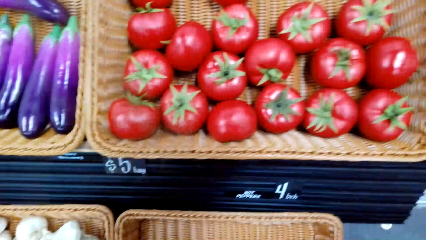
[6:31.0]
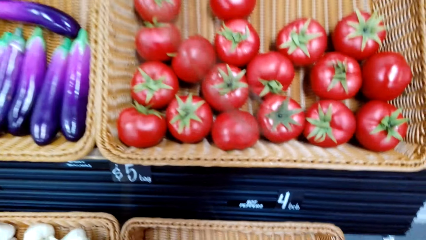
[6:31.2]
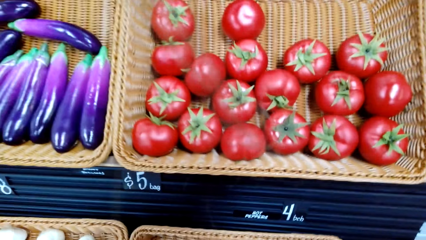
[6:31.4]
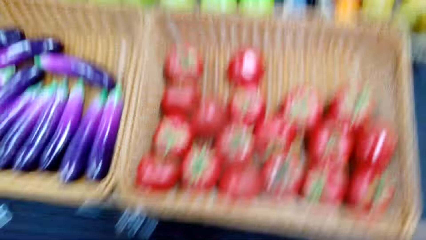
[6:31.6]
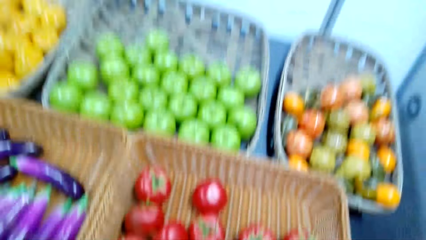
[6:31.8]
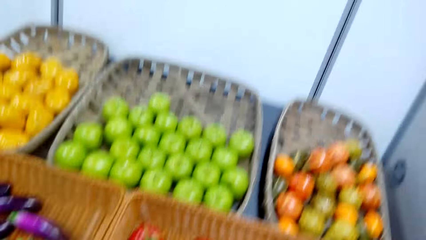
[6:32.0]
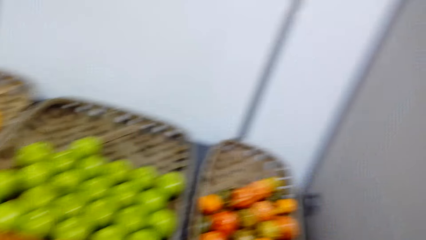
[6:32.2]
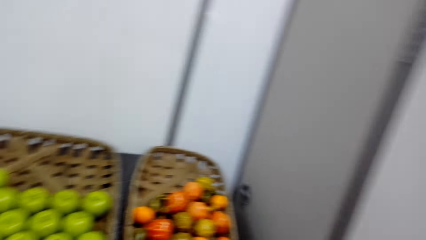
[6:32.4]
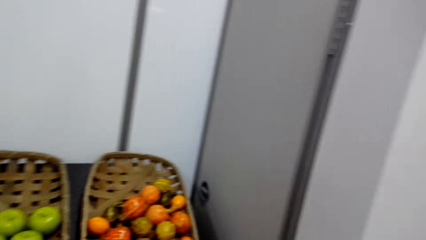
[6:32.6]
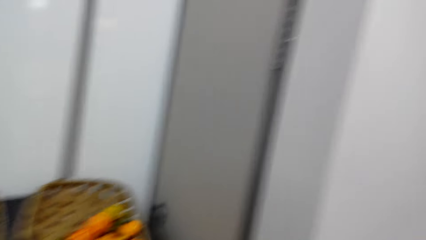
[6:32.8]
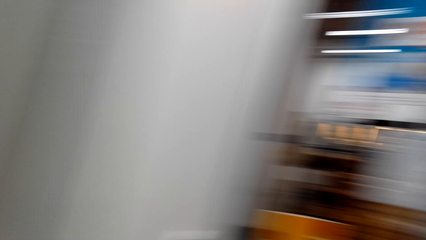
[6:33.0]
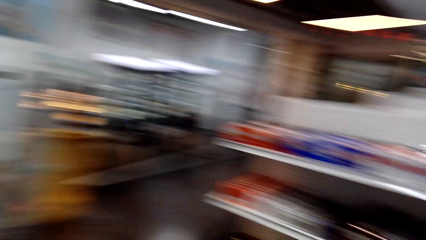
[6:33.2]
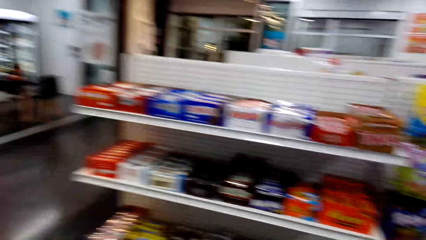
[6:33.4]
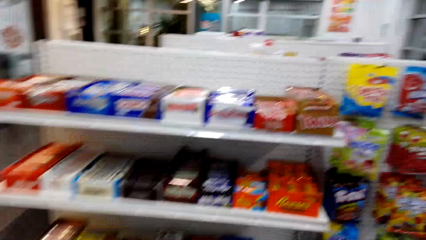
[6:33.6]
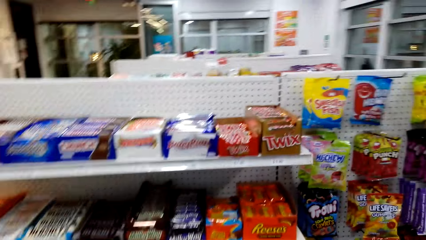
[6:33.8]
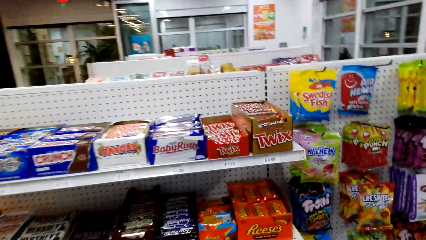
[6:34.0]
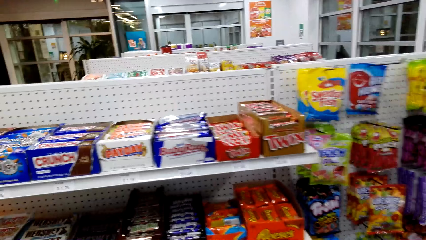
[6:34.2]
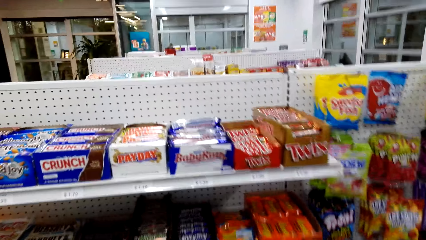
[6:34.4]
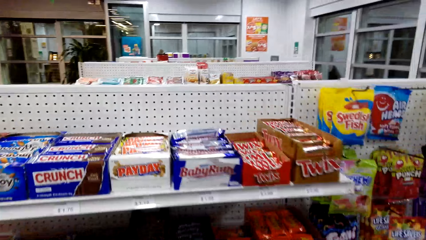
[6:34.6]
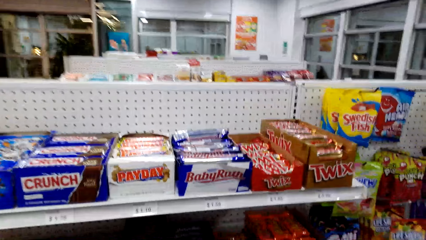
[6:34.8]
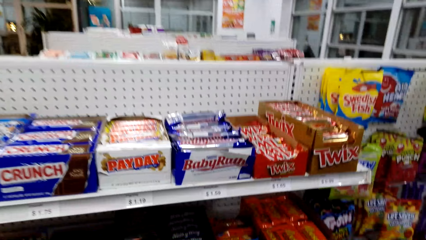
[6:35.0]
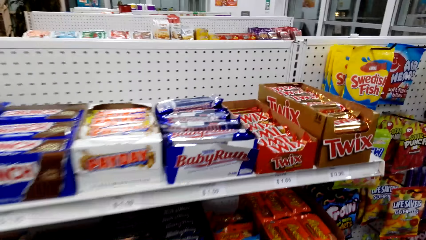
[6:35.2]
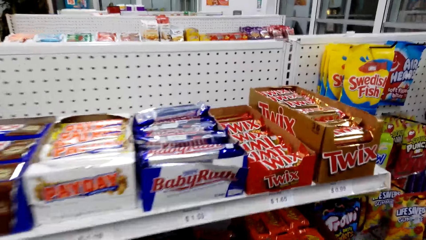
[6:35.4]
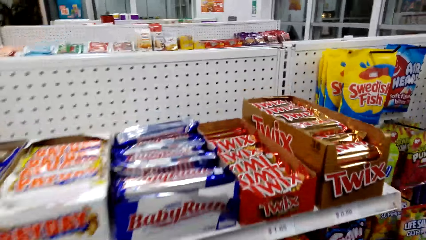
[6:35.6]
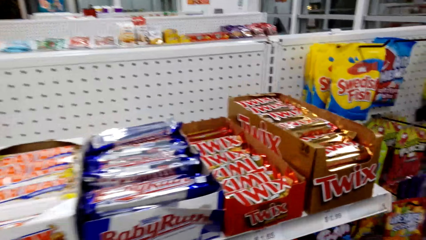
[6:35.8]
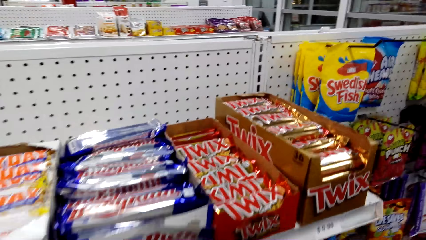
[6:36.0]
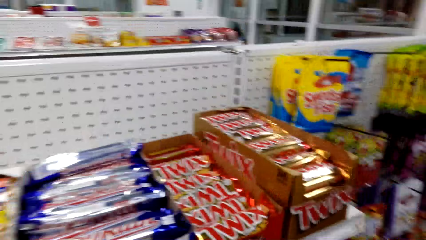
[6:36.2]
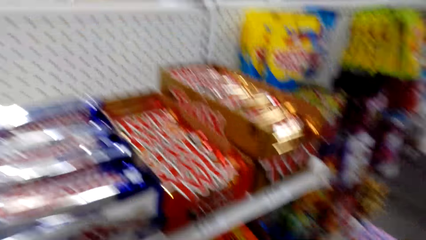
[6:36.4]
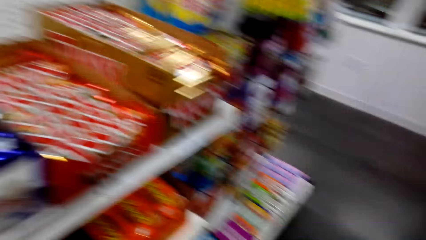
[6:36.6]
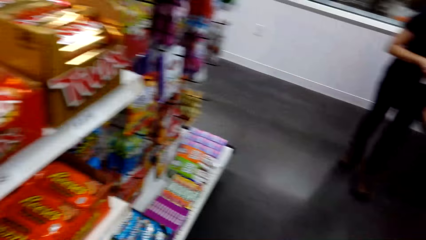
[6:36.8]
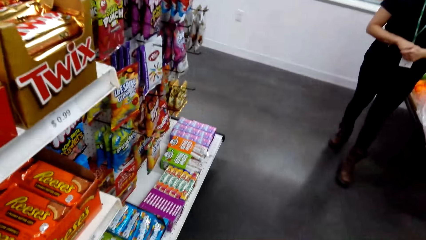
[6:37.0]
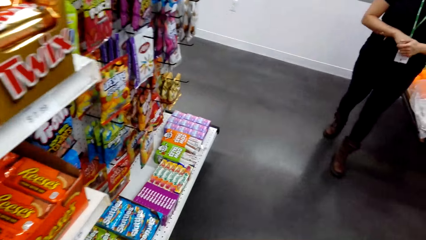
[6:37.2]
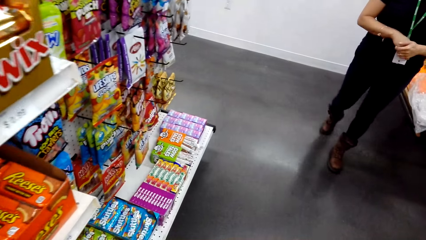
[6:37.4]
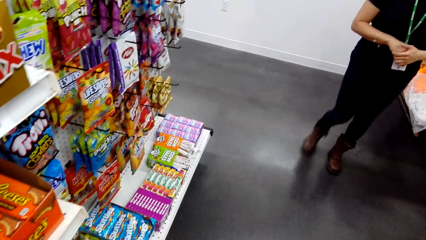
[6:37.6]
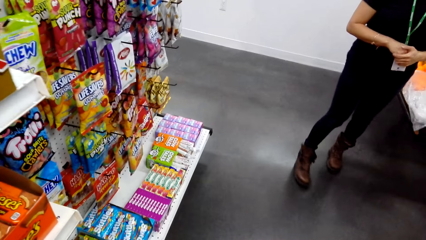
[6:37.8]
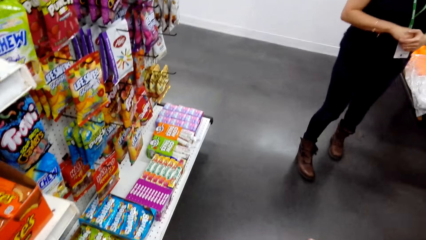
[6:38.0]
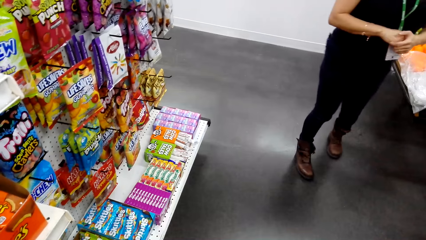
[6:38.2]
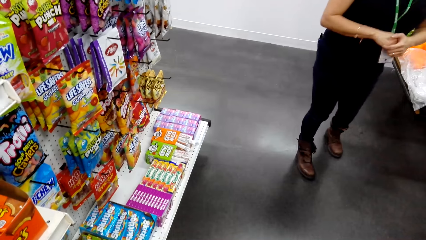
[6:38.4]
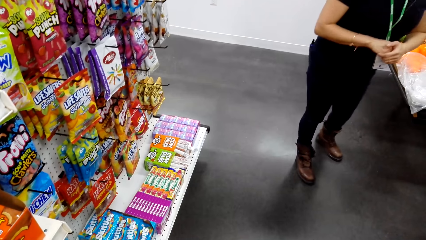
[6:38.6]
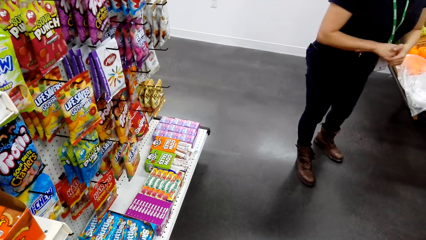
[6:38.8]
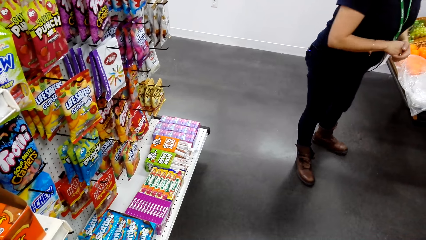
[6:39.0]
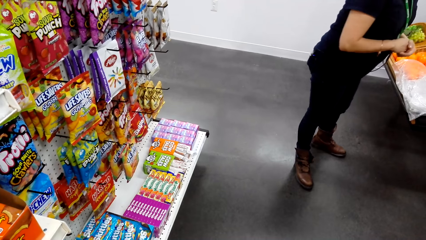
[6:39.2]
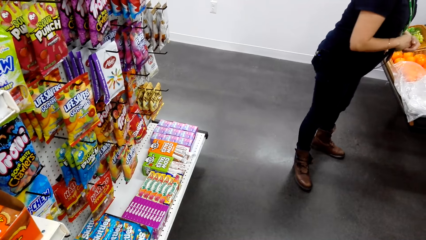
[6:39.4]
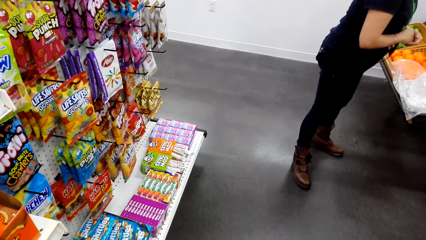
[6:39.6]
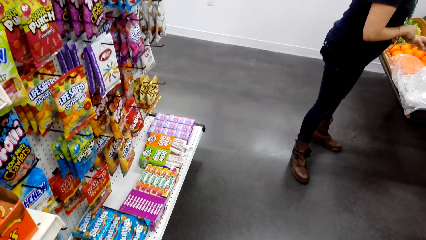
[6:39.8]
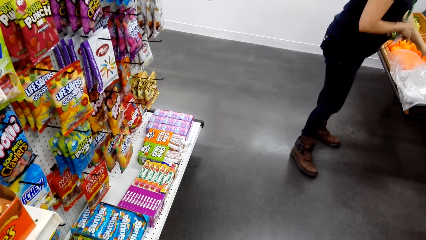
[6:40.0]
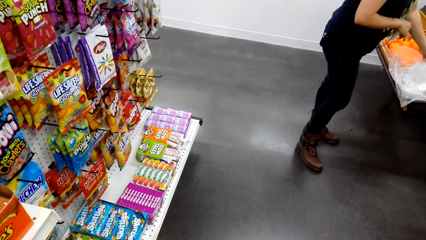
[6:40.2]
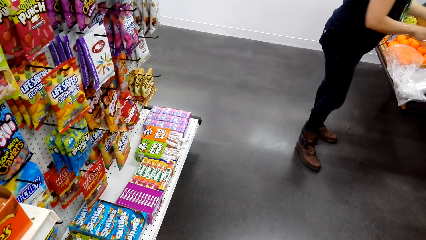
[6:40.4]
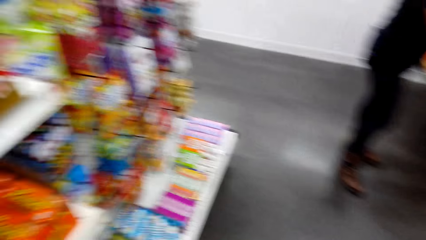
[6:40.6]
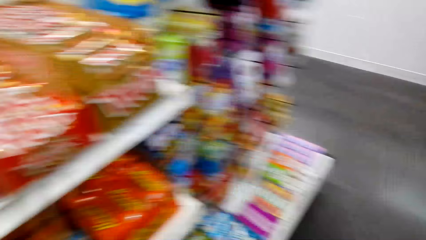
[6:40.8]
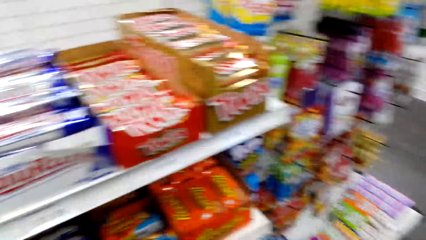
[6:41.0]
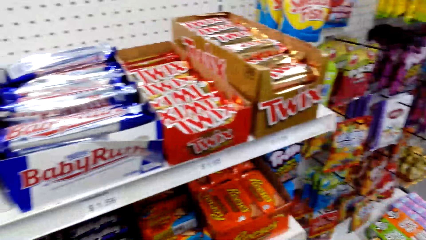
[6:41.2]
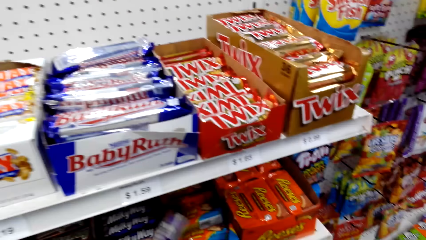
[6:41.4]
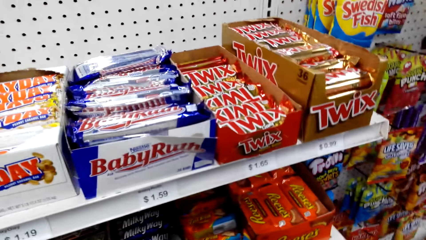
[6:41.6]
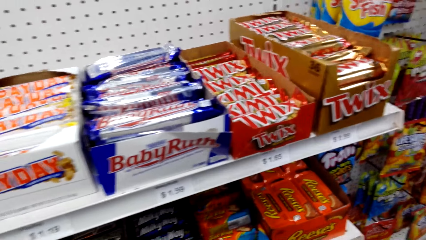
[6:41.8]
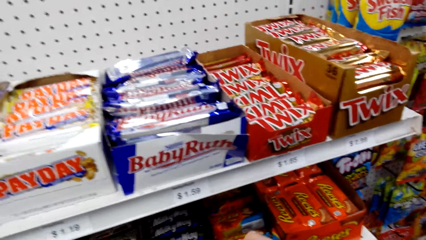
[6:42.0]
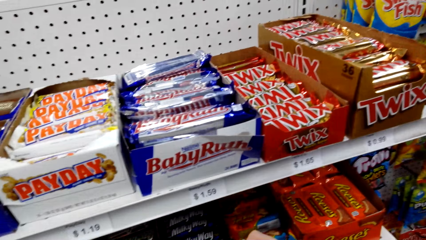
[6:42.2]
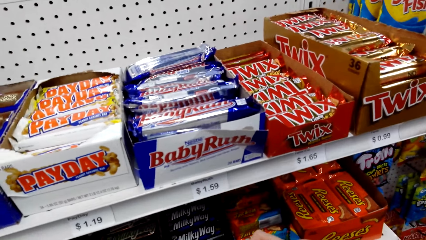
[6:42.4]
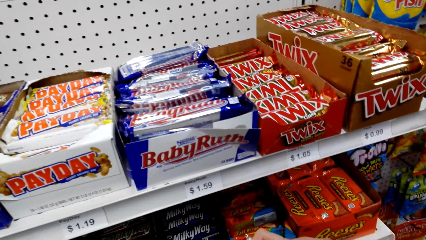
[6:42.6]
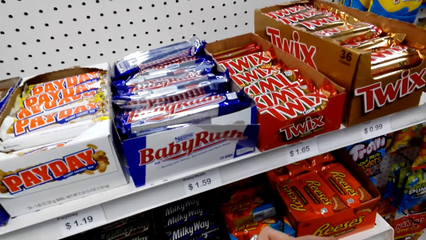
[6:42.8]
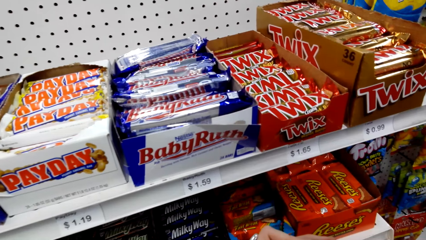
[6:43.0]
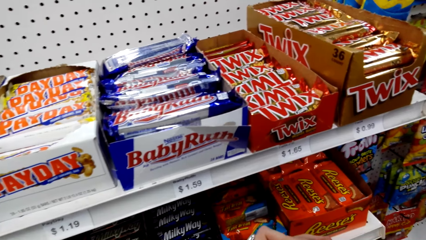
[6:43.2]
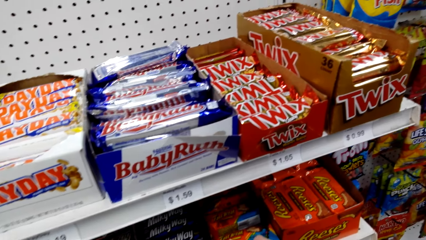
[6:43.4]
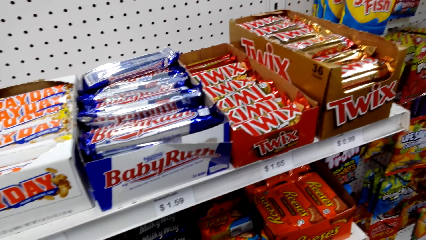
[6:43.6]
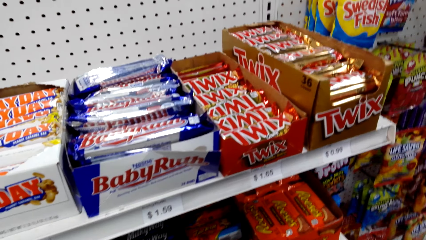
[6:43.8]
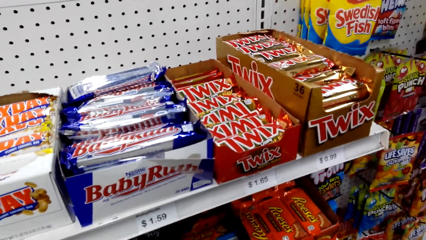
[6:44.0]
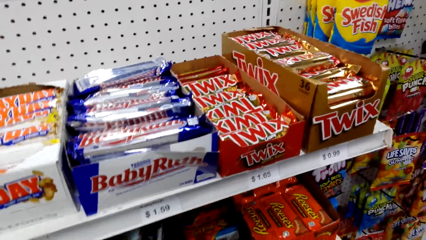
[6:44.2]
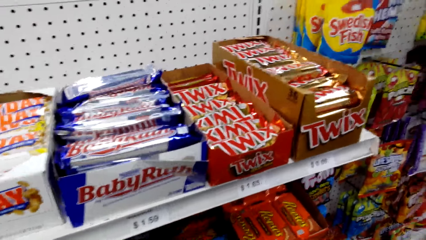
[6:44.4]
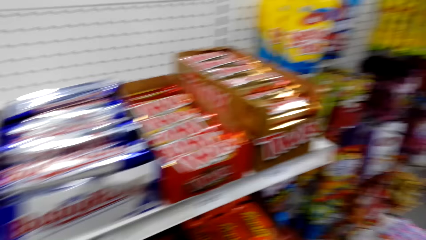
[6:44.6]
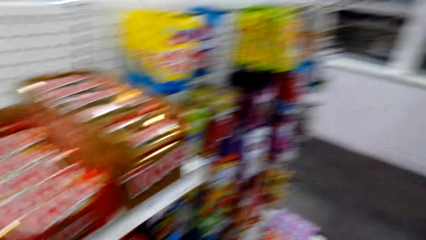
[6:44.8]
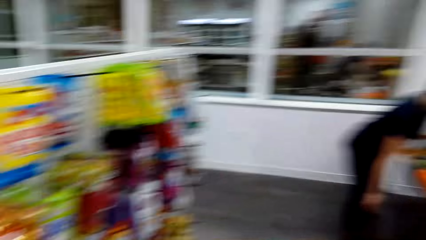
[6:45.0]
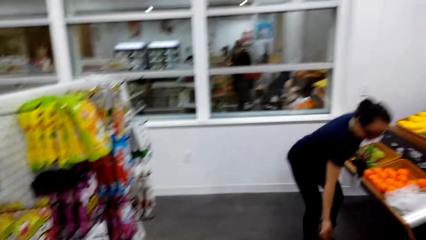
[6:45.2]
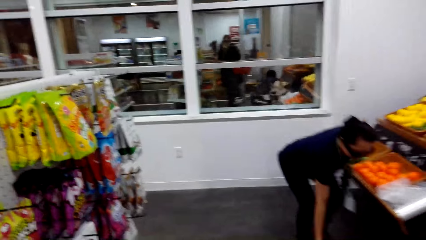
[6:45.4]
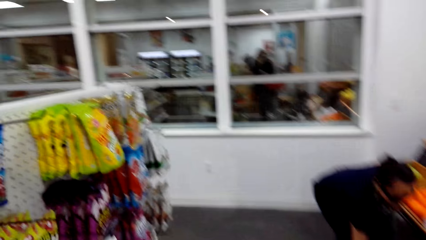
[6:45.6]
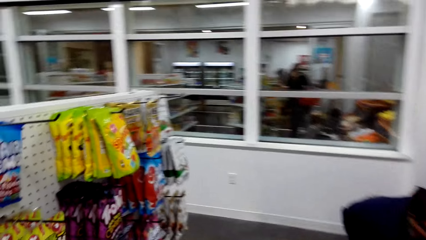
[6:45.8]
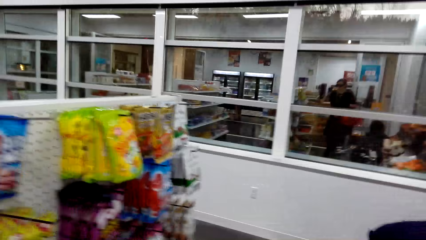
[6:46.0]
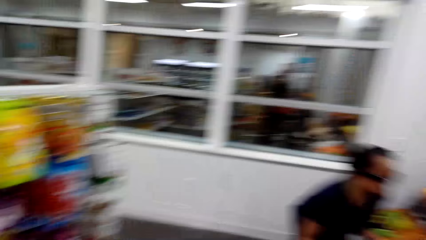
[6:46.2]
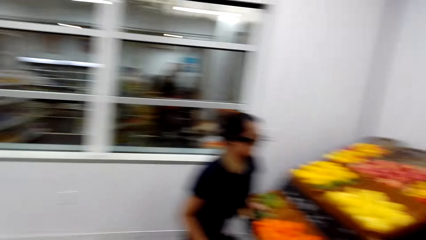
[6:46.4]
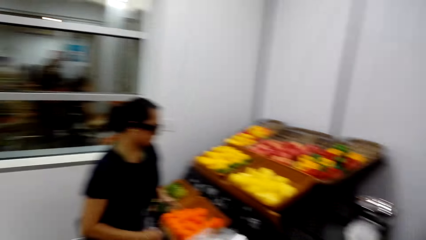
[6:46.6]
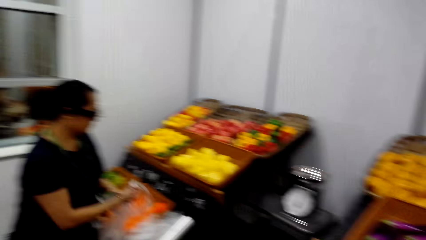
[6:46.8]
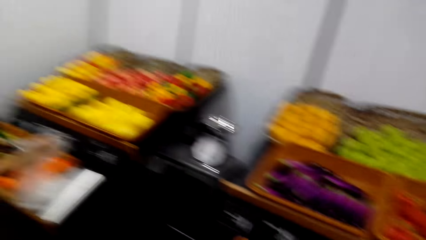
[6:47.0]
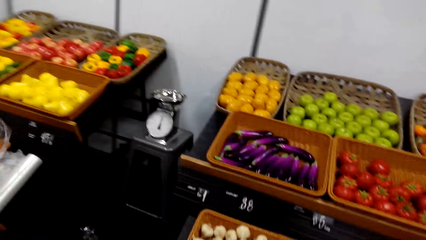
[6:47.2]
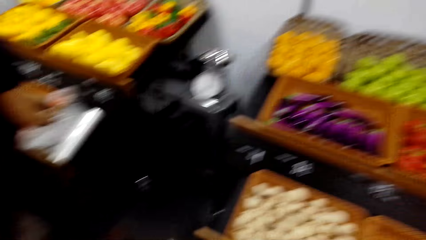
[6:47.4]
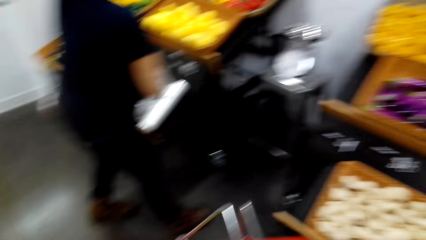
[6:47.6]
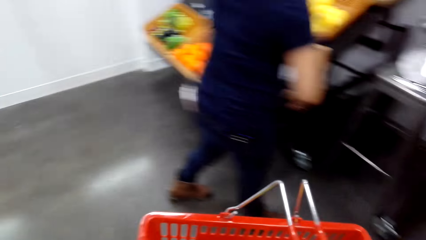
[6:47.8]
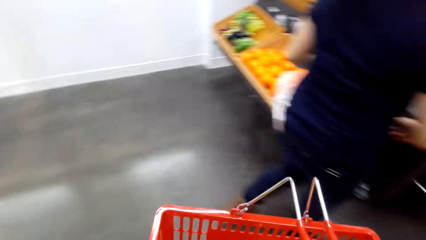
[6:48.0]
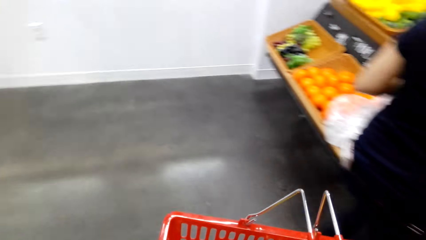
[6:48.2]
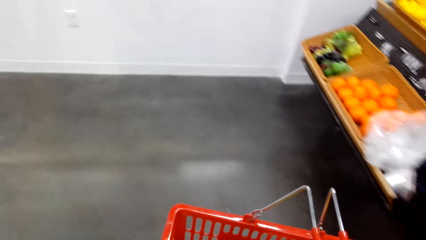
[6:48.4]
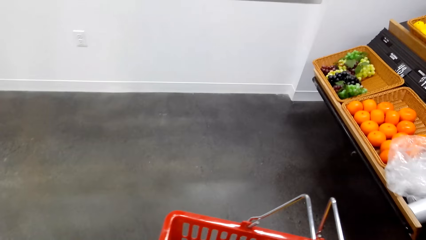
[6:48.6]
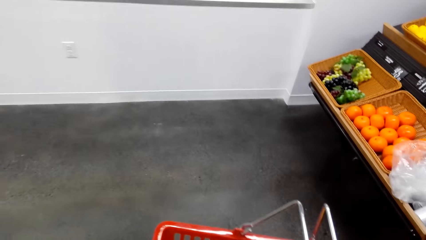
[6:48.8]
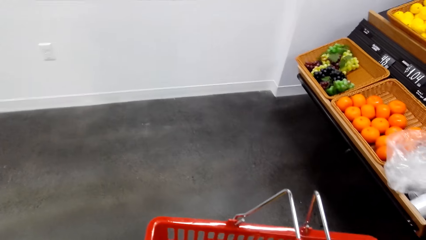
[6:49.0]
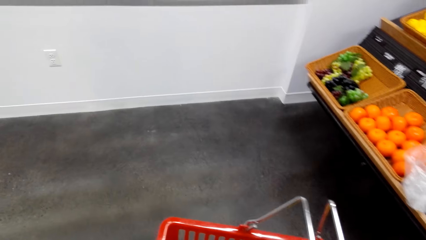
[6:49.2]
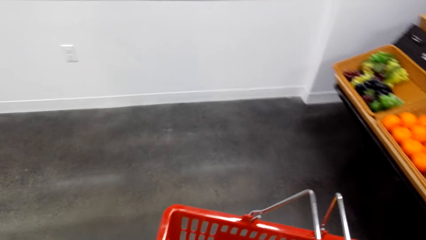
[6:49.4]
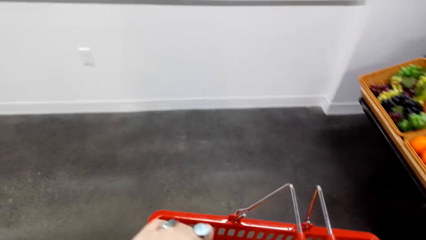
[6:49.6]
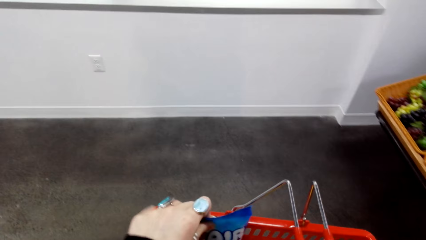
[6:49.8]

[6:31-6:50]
The camera wearer talks to the woman. They laugh. They look around. They talk to the woman. They look at the candy on the shelf. They carry the shopping bucket. The woman talks. The camera wearer looks at the woman. They look at the items on the shelf. They pick the candy from the shelf. They look to the woman. They look at the woman. They walk and talk to the woman. They walk and look at the grocery. They walk and look at the shopping basket.
